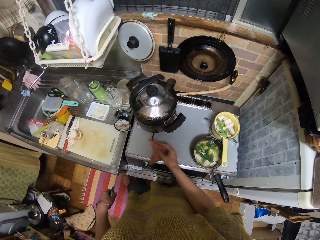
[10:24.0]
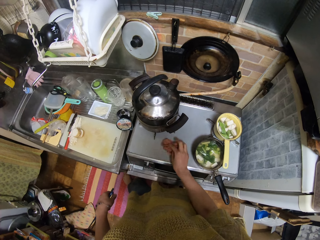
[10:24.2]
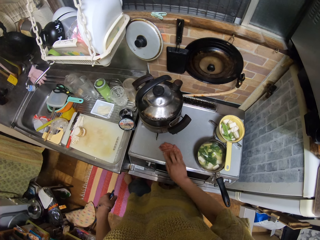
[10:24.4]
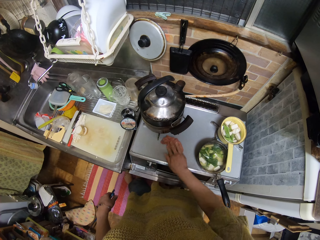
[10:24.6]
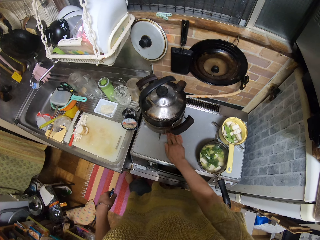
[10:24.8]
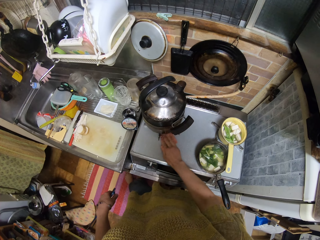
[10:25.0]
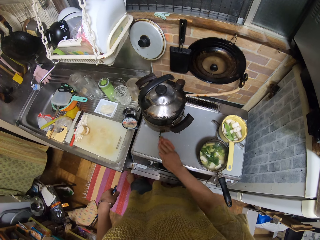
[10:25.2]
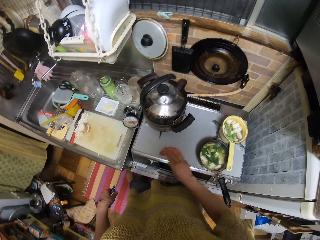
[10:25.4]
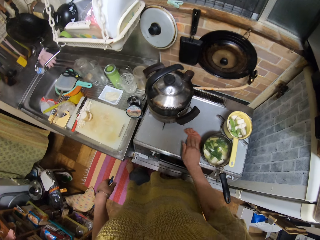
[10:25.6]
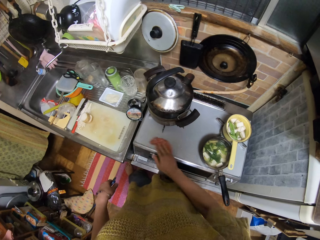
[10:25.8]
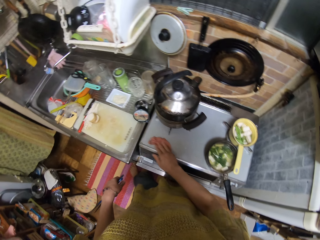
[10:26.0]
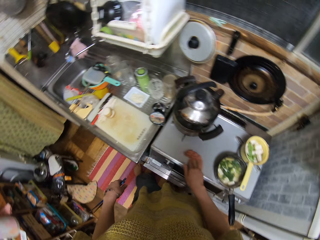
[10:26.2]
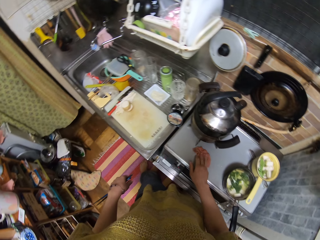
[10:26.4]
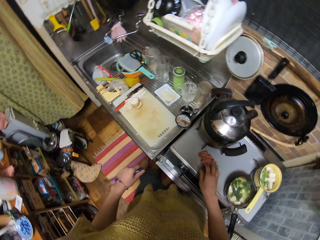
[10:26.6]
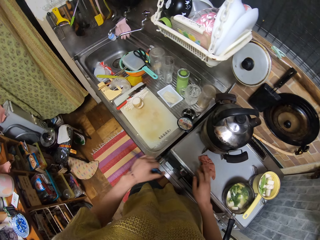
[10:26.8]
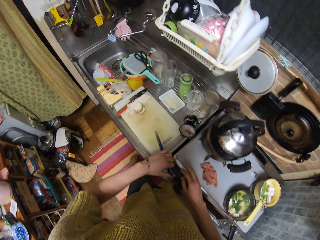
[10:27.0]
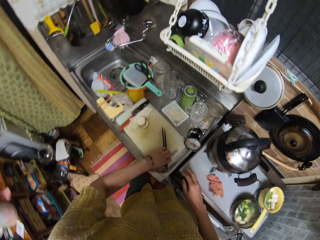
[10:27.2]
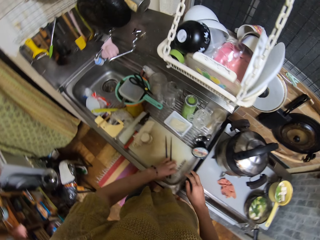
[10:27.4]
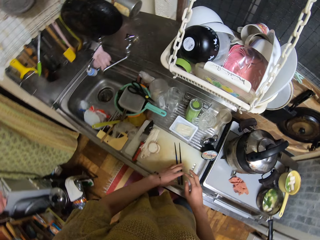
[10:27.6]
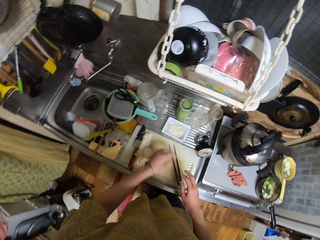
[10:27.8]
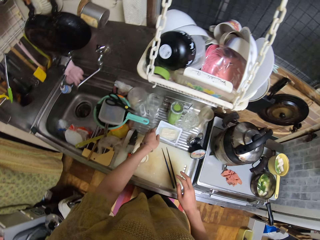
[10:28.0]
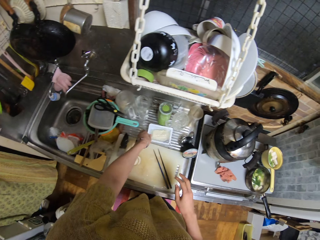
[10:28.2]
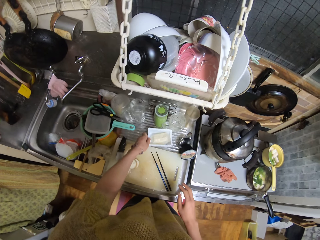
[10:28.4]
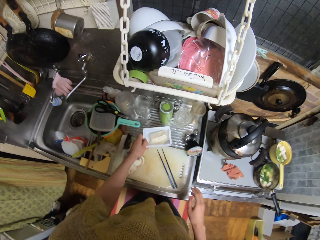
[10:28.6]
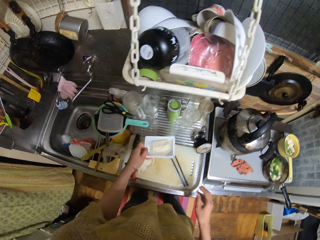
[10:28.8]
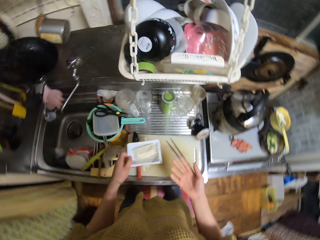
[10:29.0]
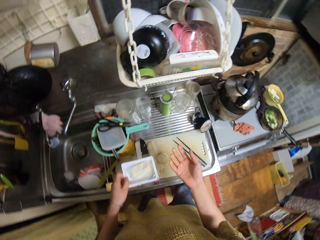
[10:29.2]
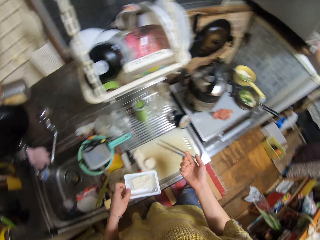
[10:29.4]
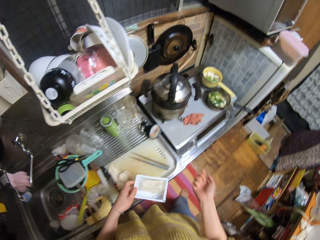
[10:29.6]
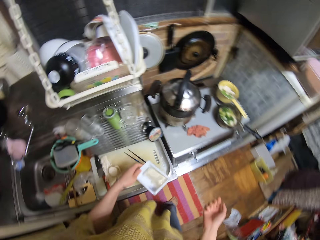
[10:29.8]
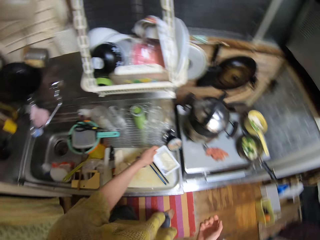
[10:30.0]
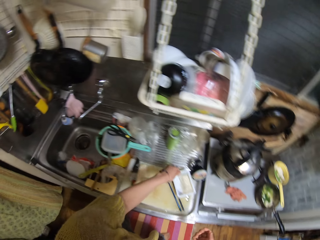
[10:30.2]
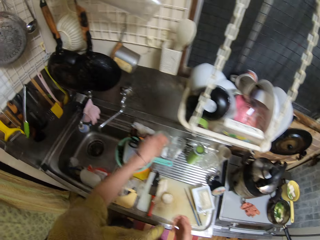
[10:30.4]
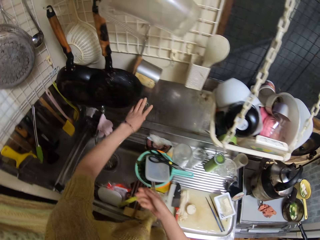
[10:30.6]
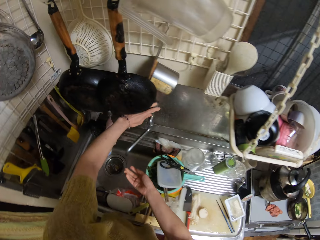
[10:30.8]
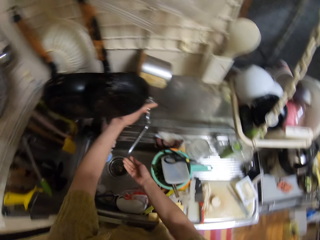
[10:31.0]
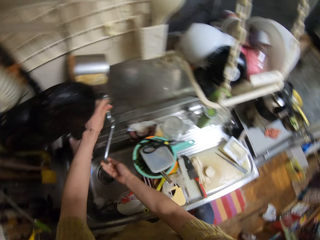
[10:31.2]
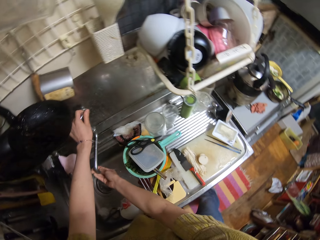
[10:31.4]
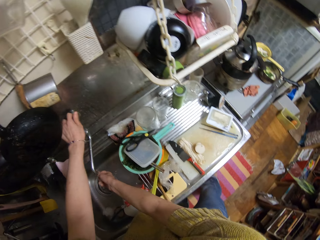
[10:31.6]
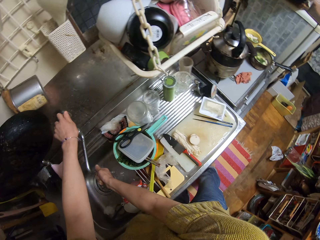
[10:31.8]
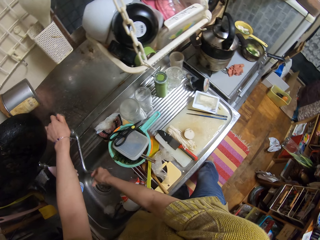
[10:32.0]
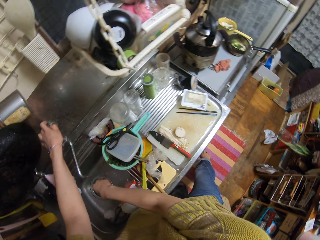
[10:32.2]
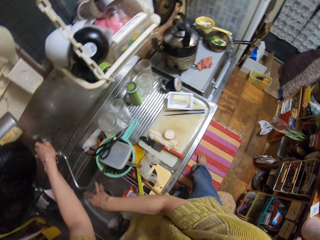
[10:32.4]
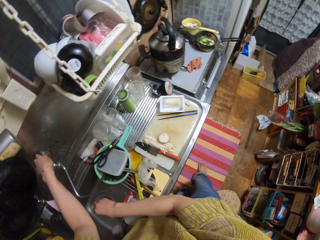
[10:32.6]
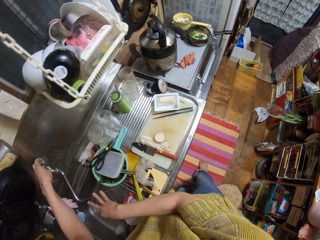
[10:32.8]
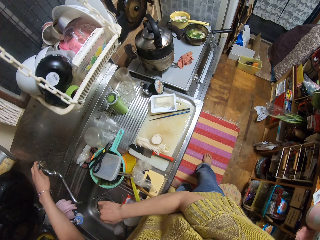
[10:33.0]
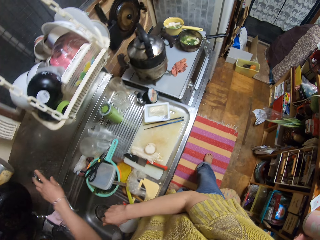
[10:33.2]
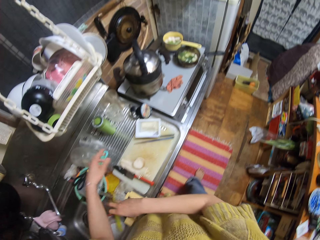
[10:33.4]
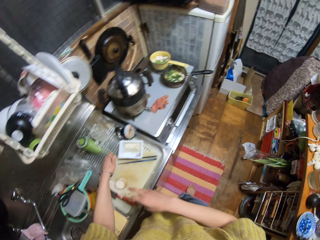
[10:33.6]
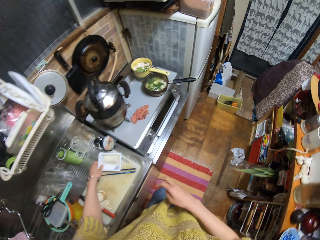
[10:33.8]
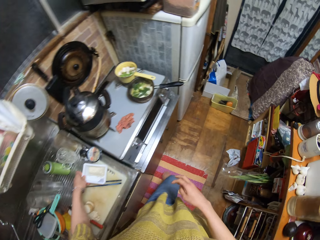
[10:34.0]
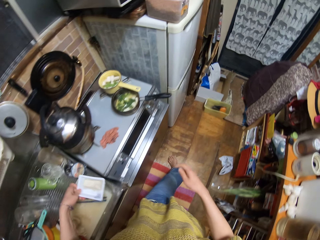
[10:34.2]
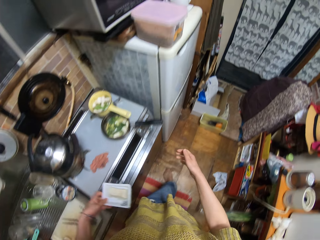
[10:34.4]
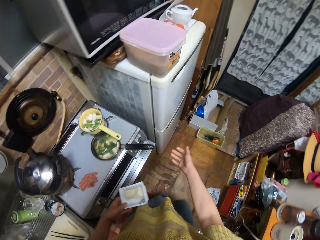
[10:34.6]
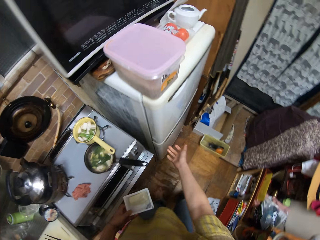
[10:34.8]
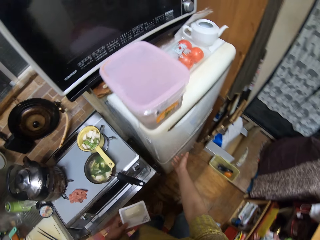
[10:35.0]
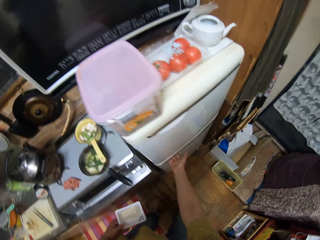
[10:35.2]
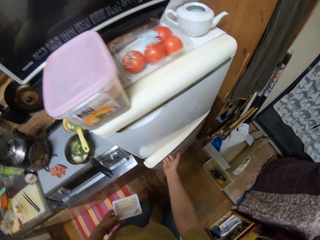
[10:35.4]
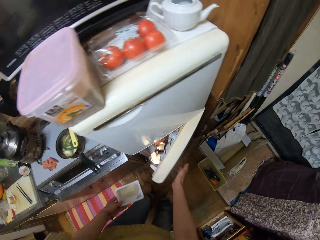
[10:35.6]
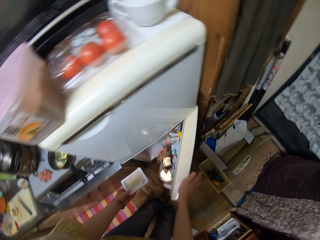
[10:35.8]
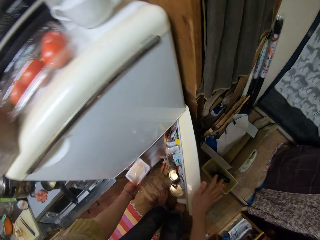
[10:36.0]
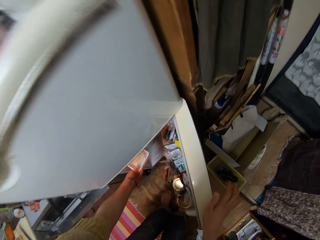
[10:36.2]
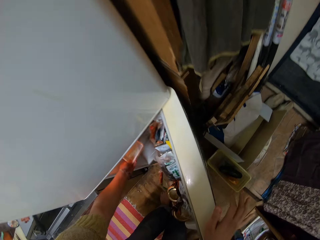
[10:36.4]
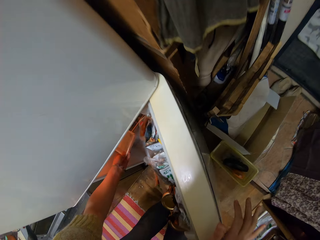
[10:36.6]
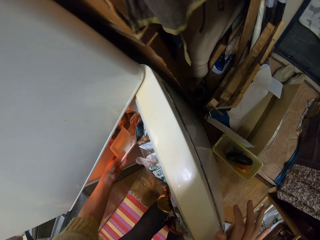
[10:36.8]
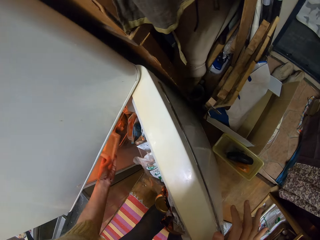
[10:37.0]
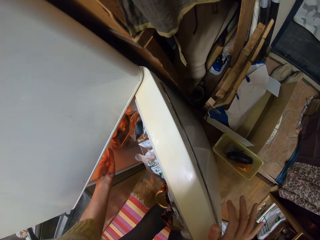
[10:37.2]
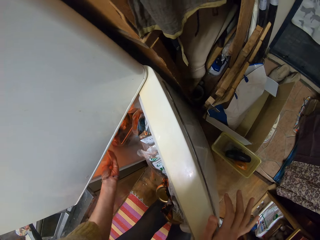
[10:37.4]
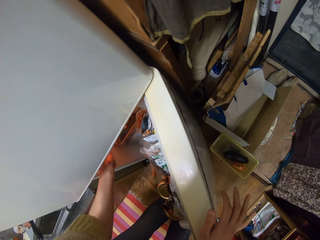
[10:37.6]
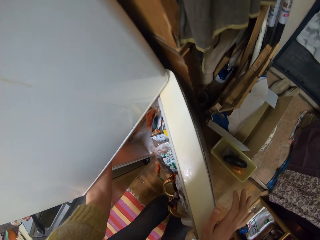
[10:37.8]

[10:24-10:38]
The camera wearer drops the chopsticks on the chopping board with her left hand. She lifts up a plate of food from the sink with her left hand. She drops the plate of food on the chopping board. She opens the tap with her left hand. She rinses her right hand under running water. She closes the tap with her left hand. She picks up the plate of food from the chopping board with her left hand. She moves towards a refrigerator with the plate of food. She opens the refrigerator with her right hand. She puts the plate of food in the refrigerator.

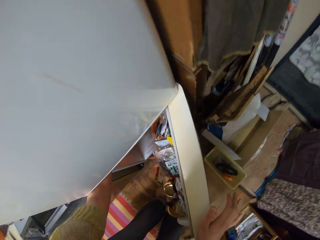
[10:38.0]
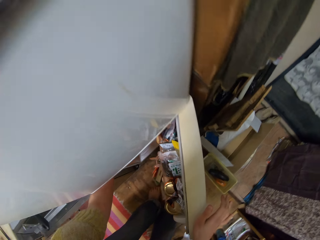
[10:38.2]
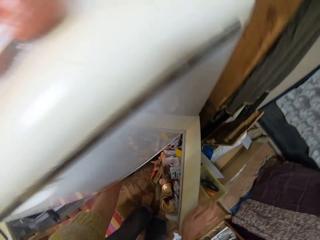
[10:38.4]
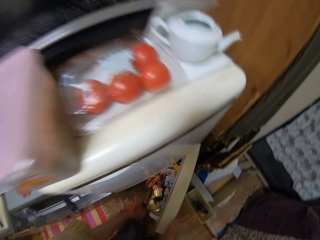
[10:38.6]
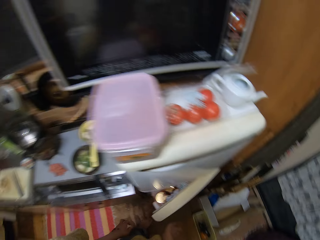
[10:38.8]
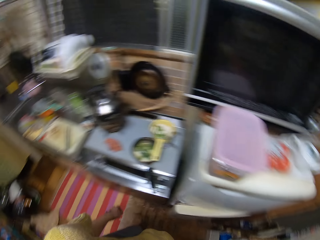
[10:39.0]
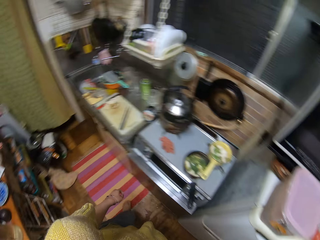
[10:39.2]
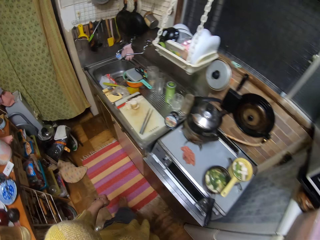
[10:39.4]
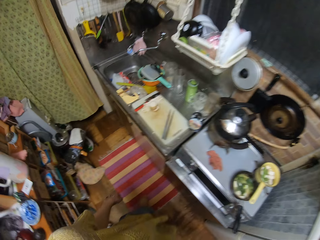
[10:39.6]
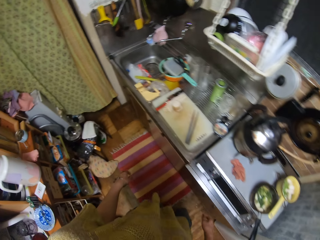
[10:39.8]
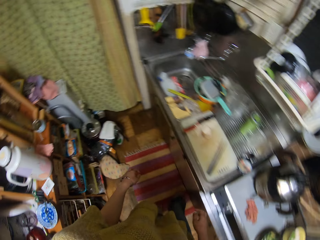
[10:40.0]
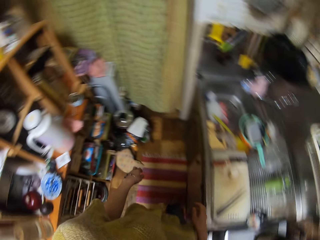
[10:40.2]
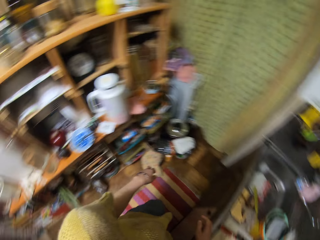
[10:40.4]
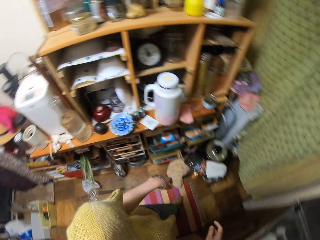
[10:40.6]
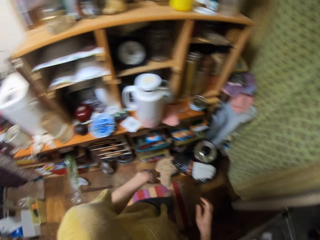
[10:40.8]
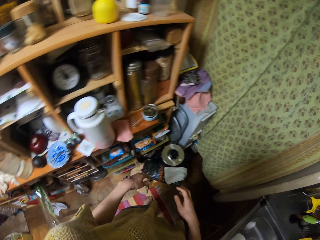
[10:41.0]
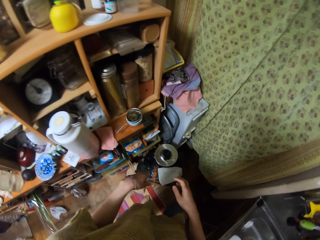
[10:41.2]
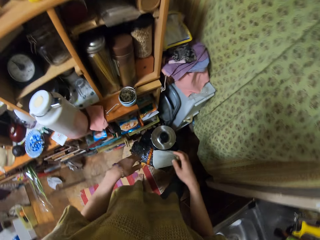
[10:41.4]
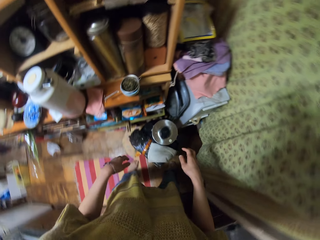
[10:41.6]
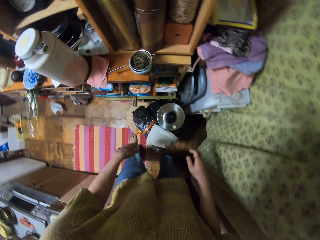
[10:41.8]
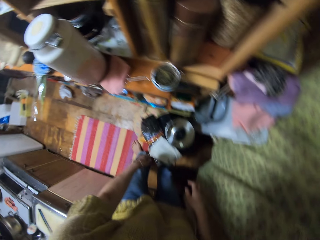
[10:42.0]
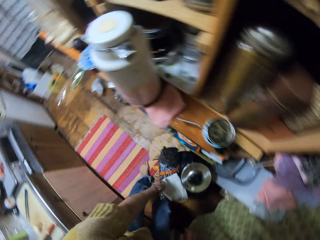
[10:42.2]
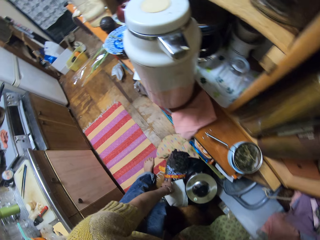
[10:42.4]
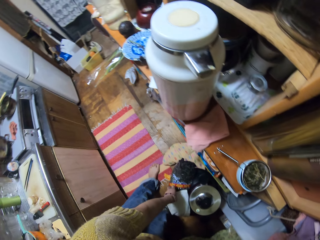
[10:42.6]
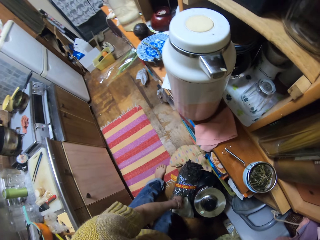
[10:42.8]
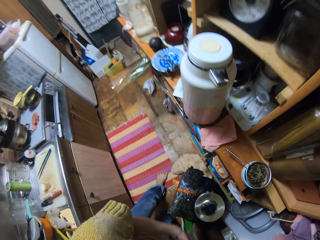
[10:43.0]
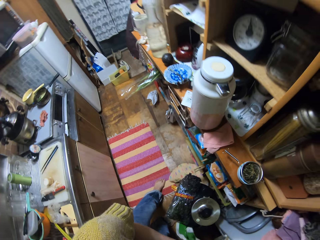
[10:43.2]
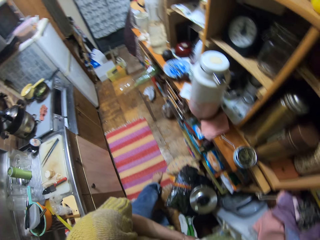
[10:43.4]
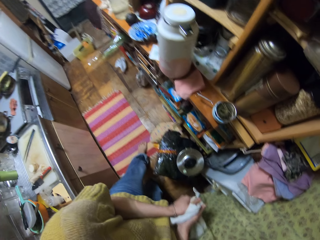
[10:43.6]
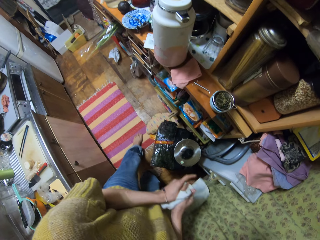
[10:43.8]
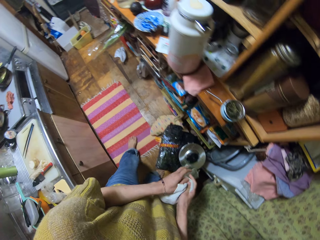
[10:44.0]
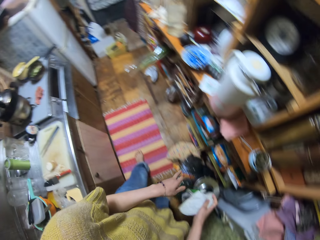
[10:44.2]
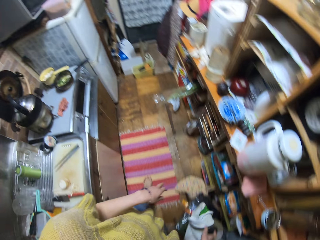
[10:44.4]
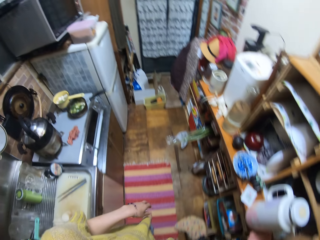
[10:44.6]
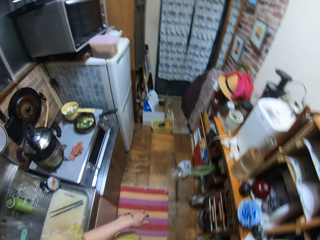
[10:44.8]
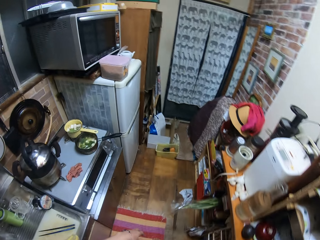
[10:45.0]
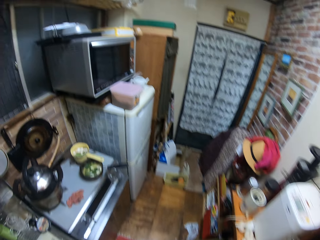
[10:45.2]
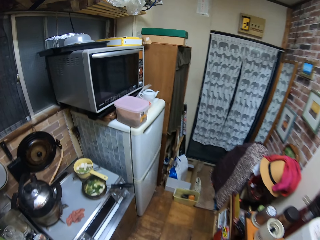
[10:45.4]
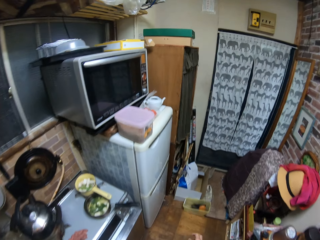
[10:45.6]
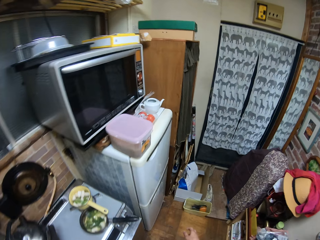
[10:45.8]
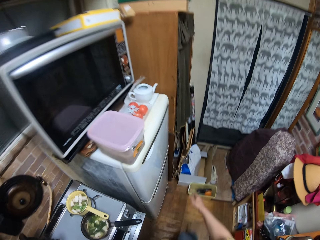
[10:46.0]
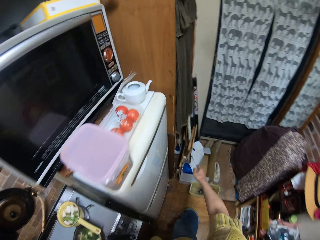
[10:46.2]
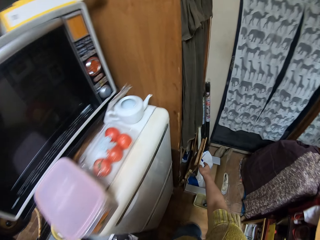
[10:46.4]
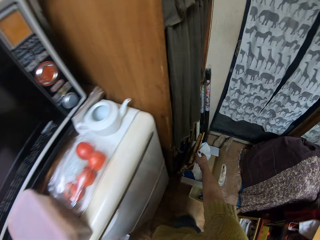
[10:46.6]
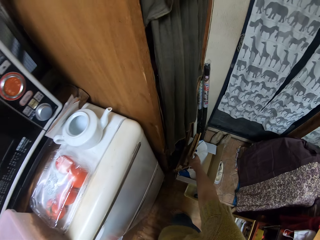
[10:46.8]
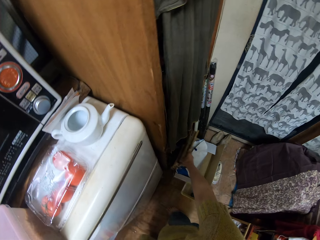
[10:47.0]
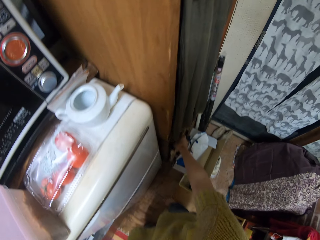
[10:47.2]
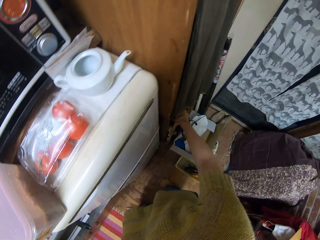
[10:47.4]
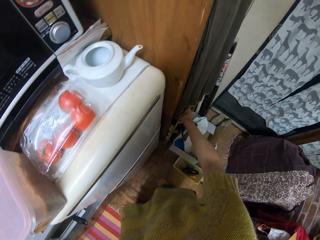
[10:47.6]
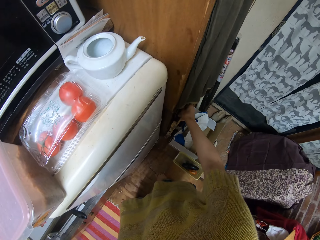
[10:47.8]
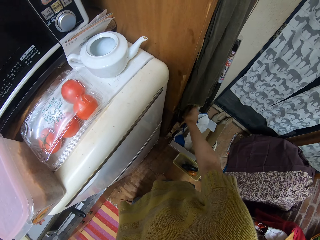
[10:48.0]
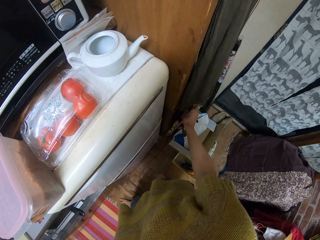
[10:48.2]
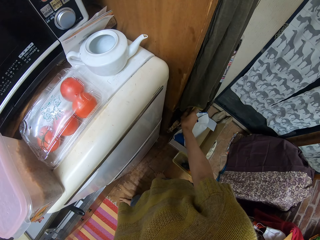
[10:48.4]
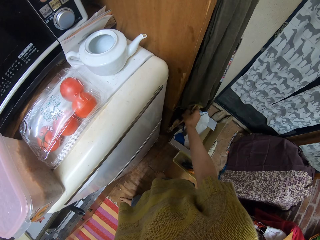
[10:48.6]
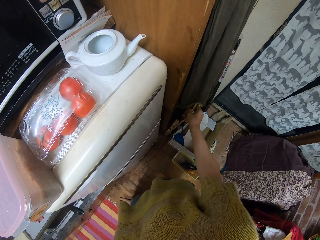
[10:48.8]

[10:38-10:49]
The camera wearer closes the refrigerator. She moves towards the towel. She picks up the towel with her left hand. She cleans her hands with the towel. She drops the towel in her hand. She moves towards a cupboard. She walks around the kitchen. She moves a piece of wood with her hand. She closes a closet.
